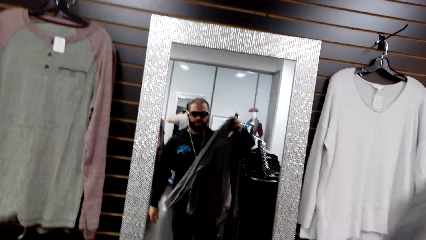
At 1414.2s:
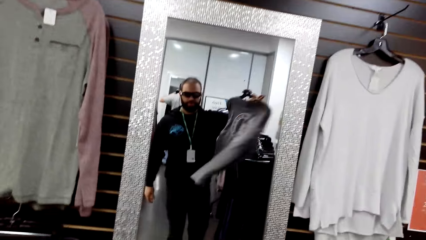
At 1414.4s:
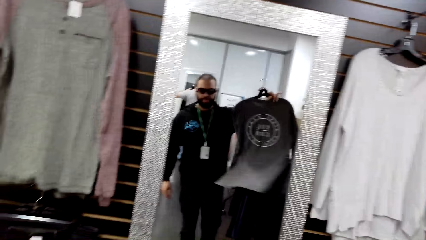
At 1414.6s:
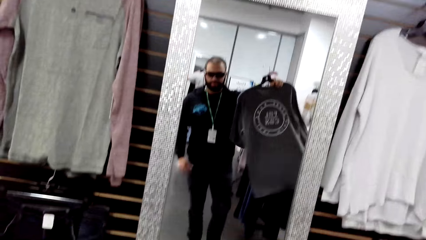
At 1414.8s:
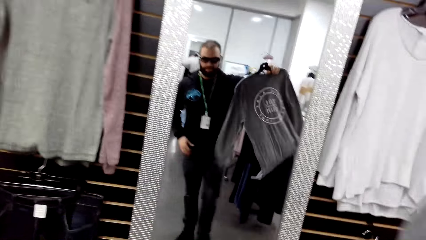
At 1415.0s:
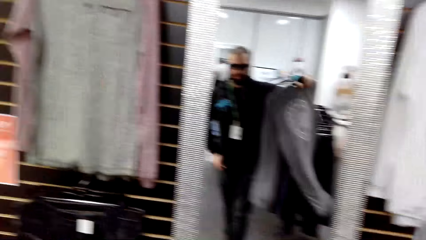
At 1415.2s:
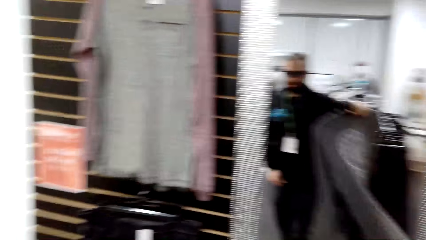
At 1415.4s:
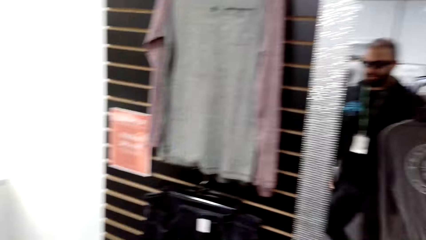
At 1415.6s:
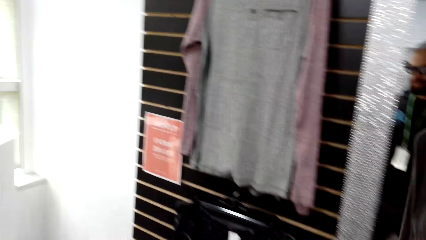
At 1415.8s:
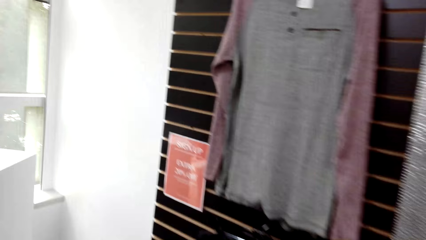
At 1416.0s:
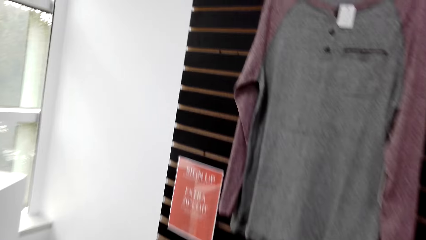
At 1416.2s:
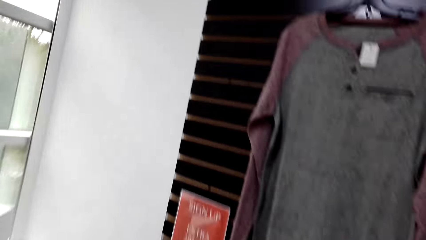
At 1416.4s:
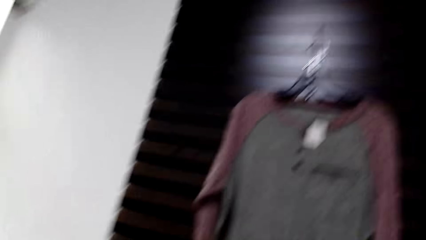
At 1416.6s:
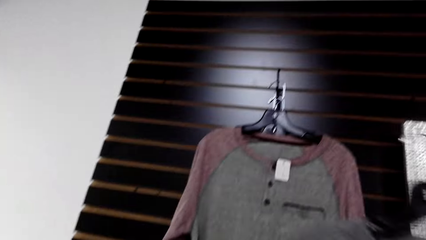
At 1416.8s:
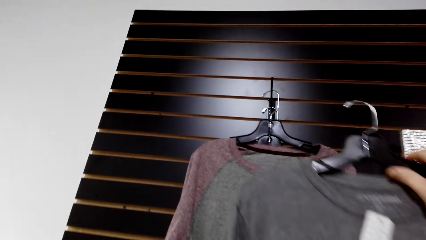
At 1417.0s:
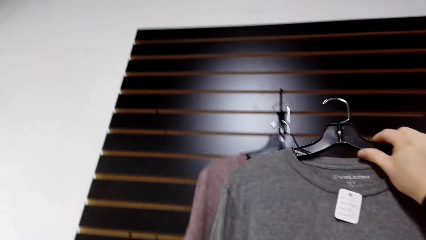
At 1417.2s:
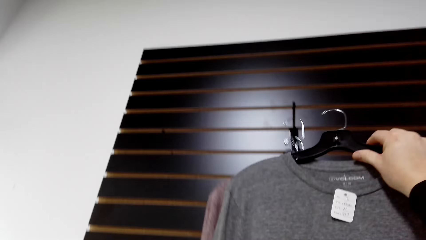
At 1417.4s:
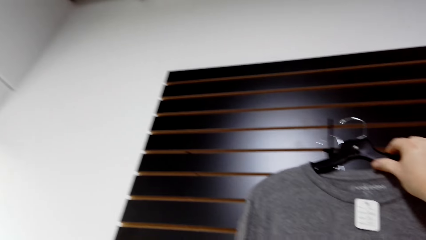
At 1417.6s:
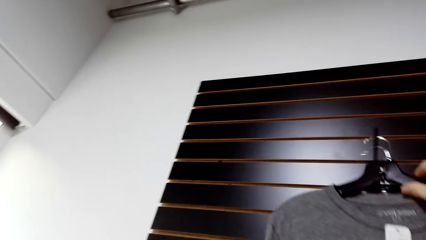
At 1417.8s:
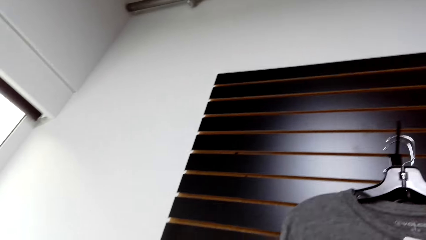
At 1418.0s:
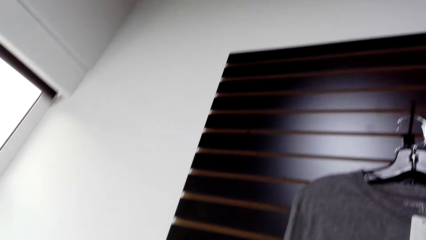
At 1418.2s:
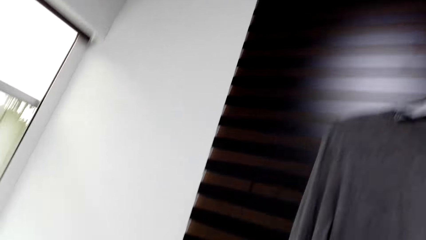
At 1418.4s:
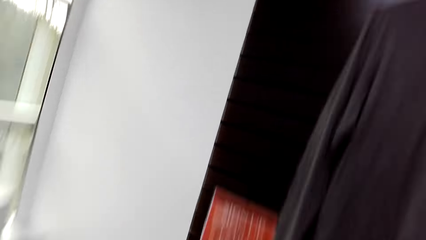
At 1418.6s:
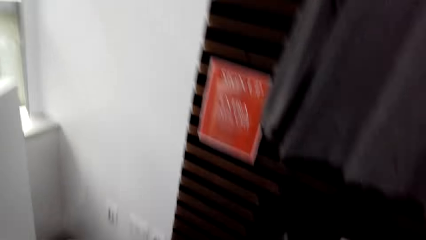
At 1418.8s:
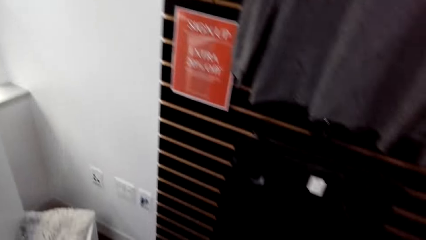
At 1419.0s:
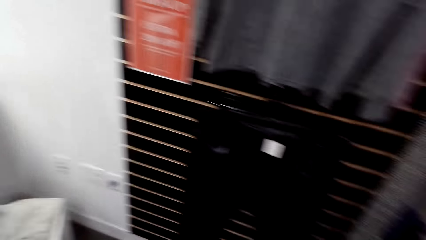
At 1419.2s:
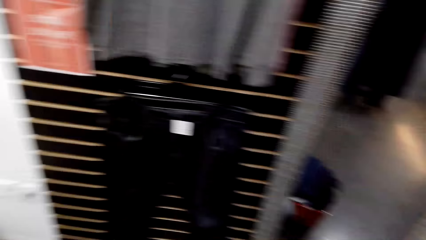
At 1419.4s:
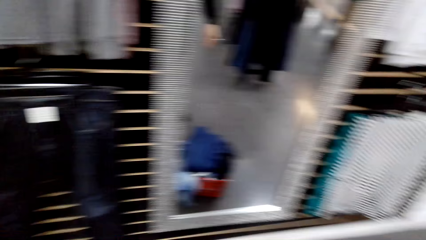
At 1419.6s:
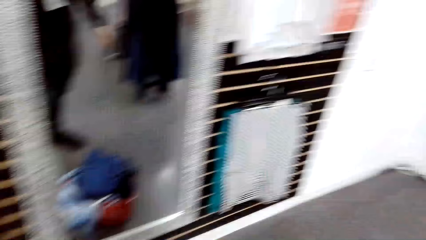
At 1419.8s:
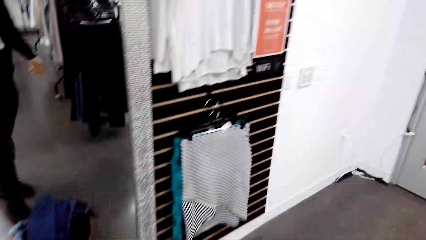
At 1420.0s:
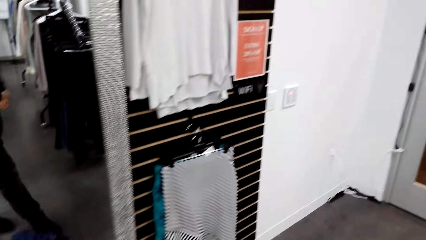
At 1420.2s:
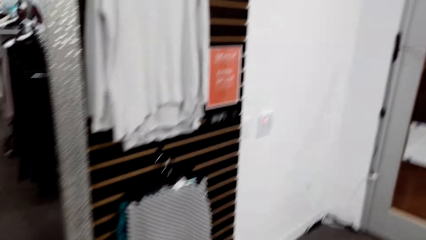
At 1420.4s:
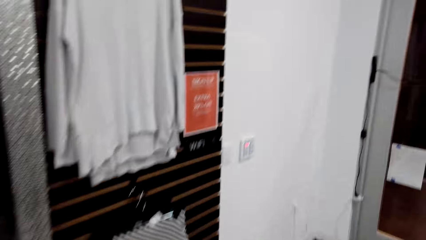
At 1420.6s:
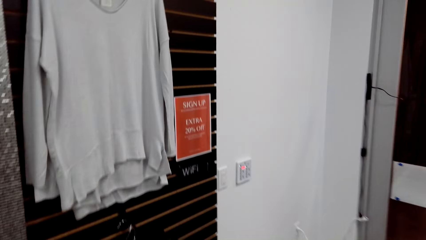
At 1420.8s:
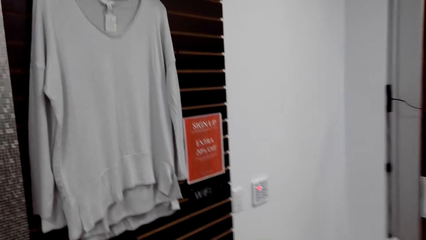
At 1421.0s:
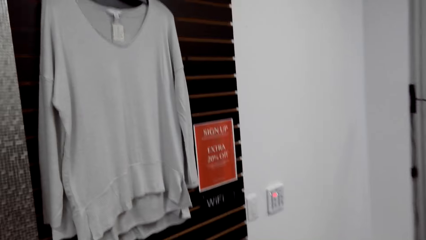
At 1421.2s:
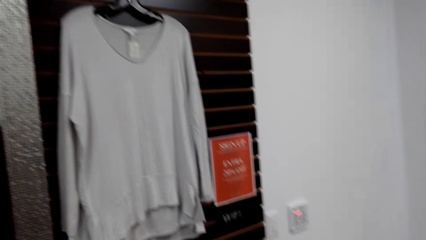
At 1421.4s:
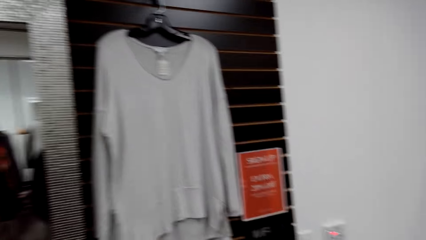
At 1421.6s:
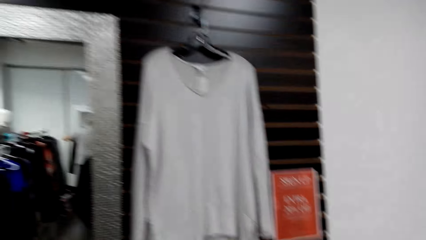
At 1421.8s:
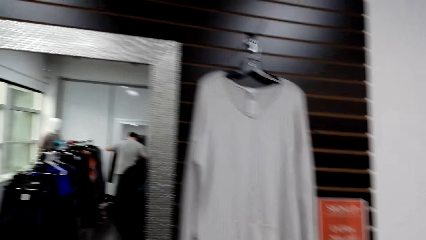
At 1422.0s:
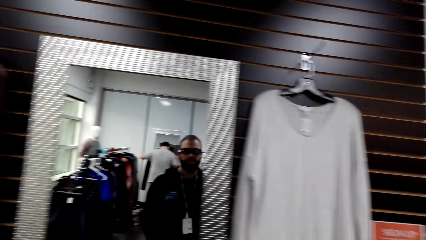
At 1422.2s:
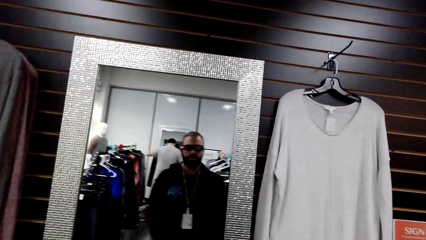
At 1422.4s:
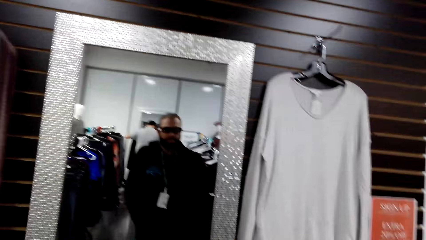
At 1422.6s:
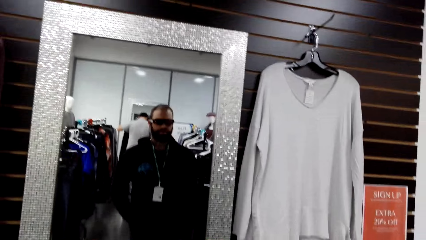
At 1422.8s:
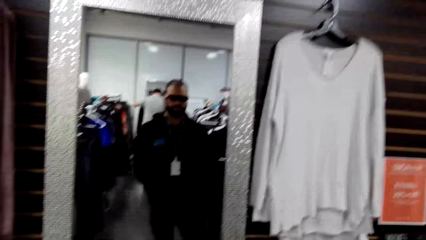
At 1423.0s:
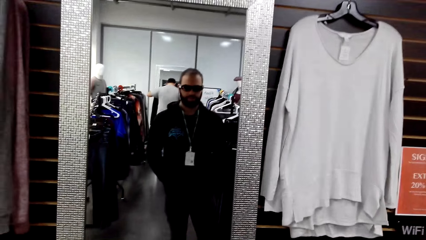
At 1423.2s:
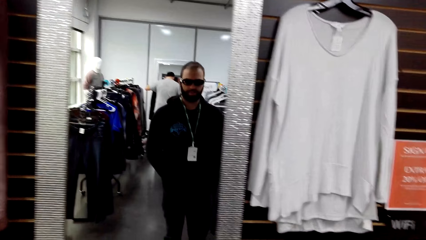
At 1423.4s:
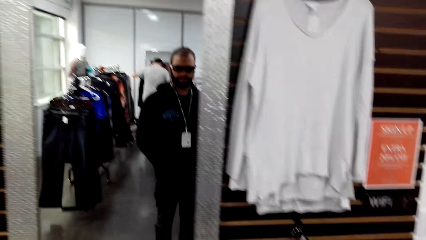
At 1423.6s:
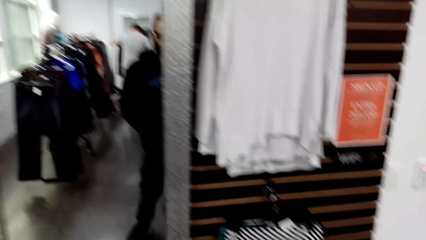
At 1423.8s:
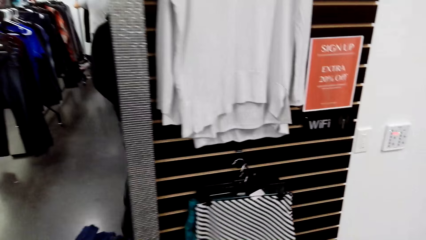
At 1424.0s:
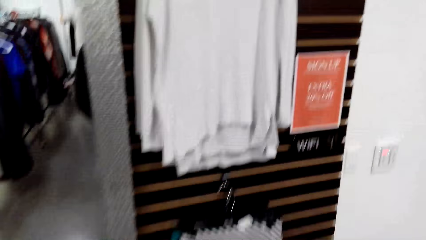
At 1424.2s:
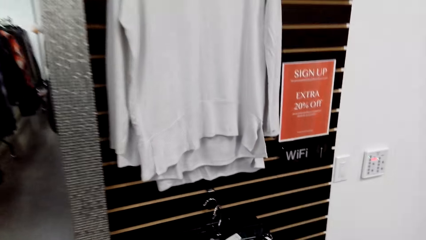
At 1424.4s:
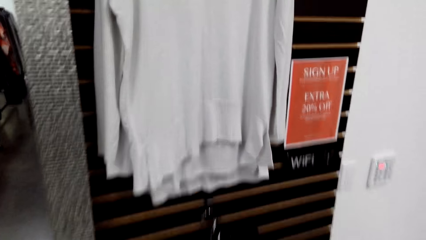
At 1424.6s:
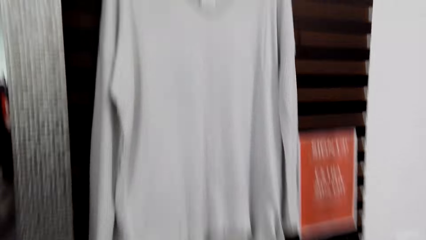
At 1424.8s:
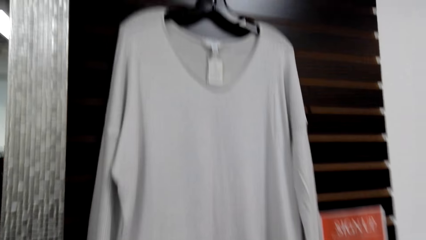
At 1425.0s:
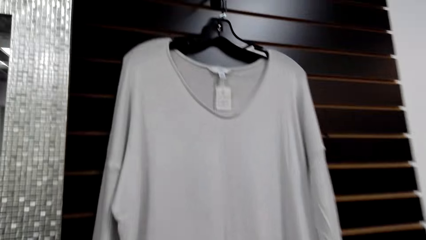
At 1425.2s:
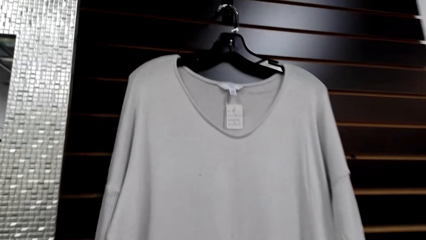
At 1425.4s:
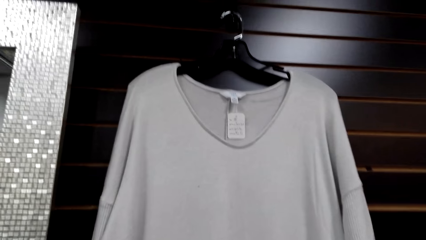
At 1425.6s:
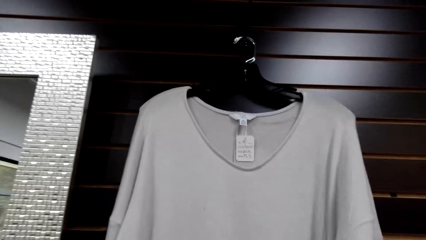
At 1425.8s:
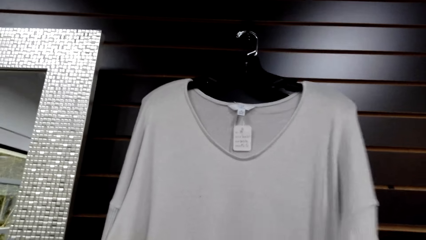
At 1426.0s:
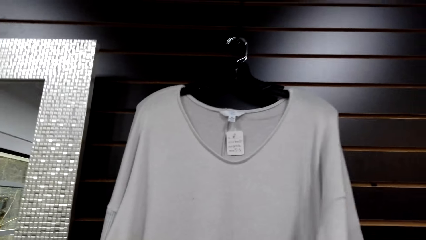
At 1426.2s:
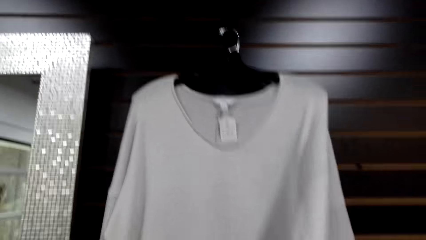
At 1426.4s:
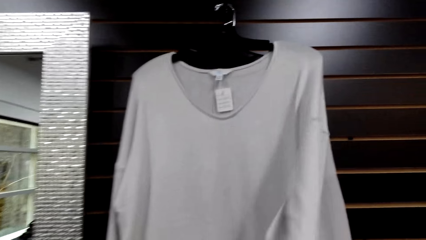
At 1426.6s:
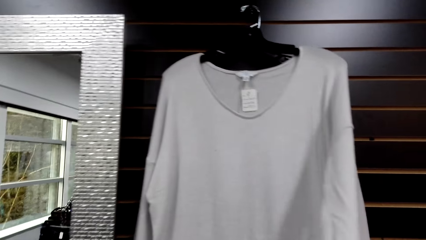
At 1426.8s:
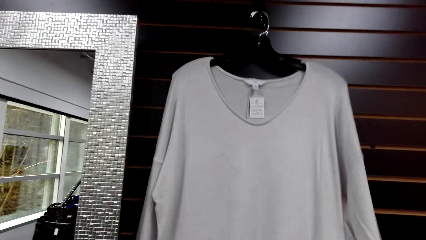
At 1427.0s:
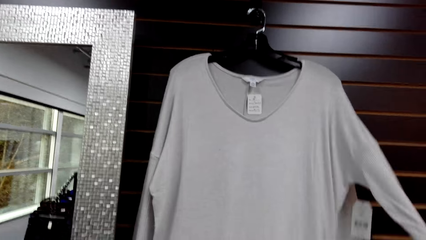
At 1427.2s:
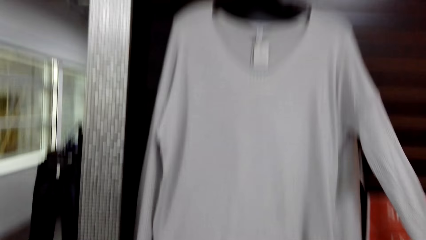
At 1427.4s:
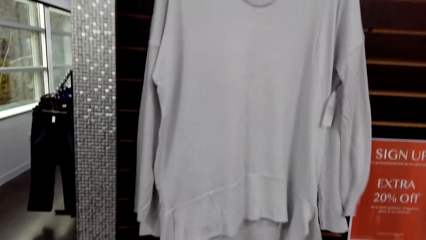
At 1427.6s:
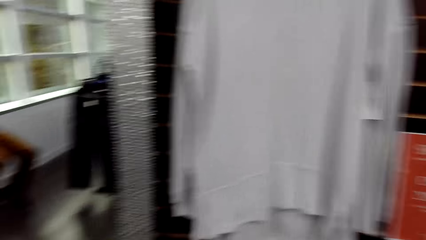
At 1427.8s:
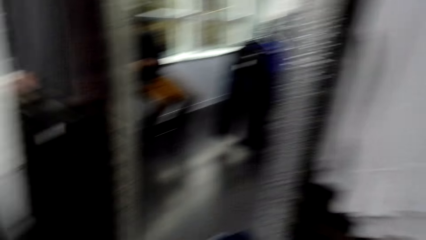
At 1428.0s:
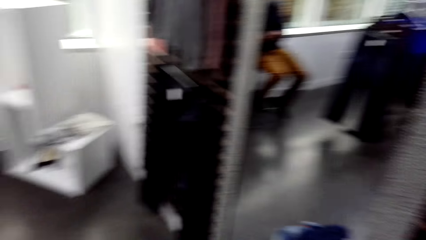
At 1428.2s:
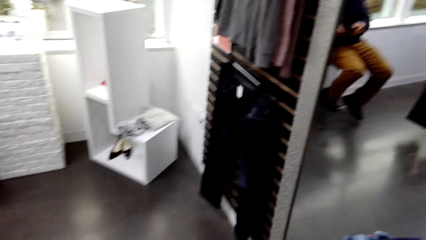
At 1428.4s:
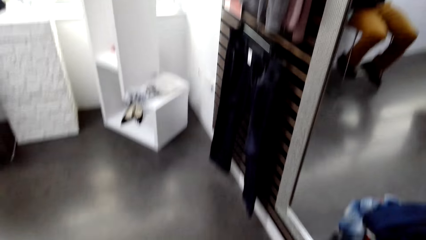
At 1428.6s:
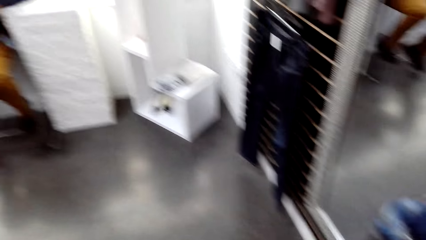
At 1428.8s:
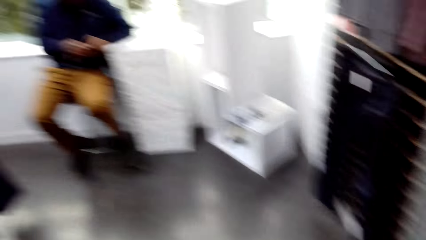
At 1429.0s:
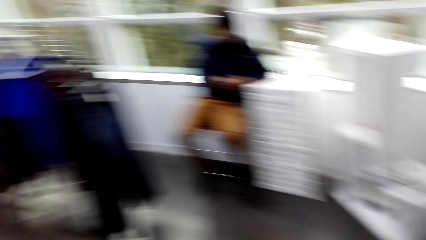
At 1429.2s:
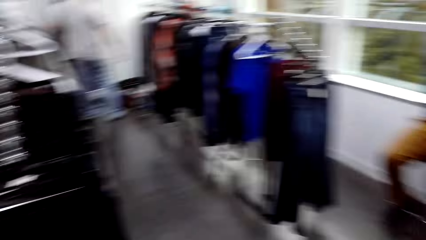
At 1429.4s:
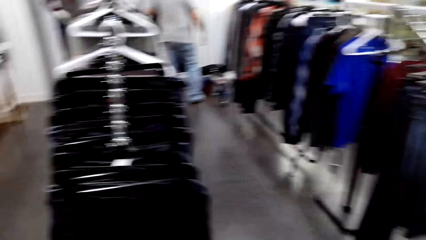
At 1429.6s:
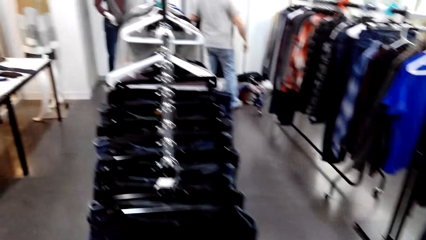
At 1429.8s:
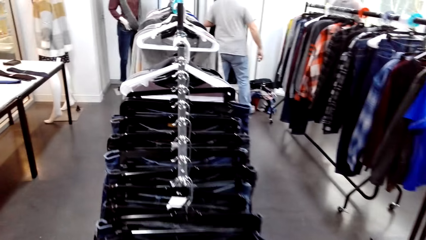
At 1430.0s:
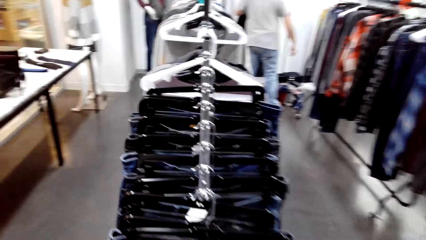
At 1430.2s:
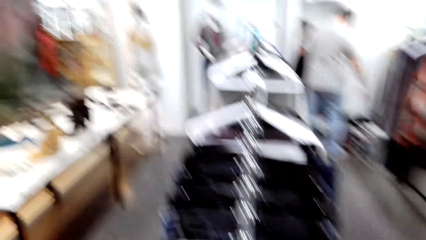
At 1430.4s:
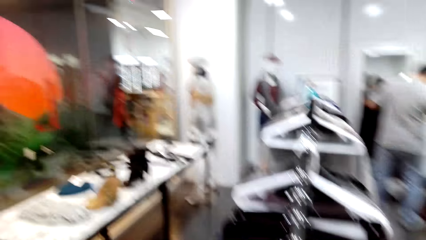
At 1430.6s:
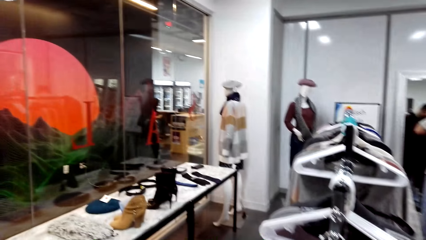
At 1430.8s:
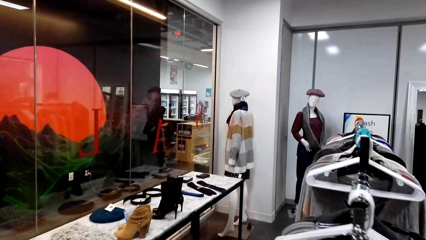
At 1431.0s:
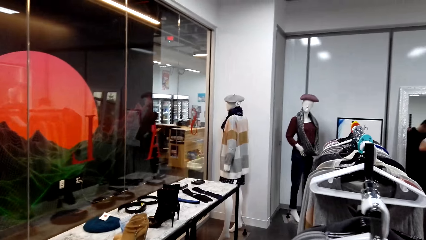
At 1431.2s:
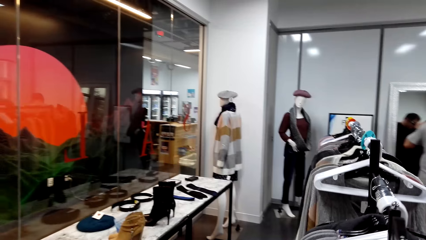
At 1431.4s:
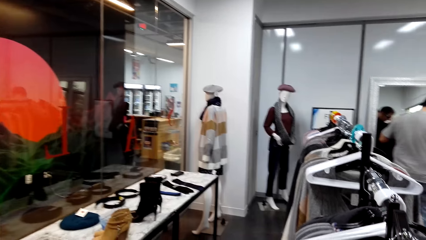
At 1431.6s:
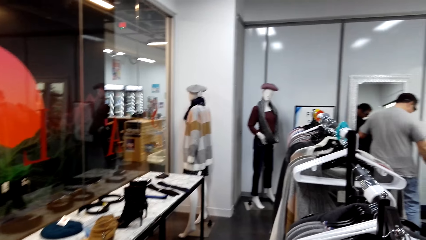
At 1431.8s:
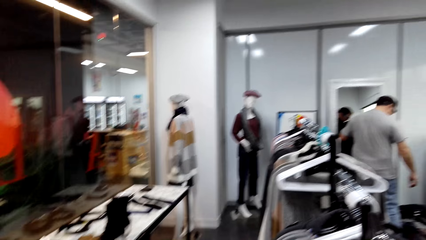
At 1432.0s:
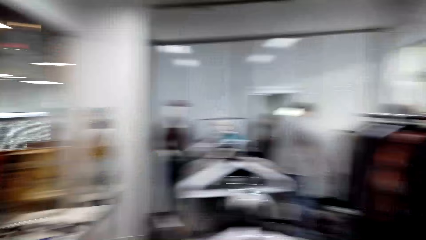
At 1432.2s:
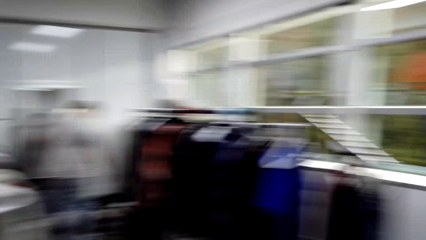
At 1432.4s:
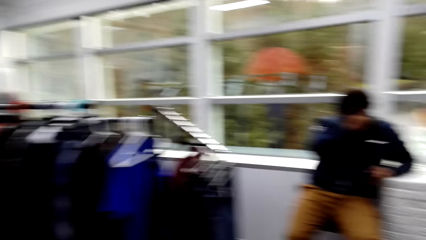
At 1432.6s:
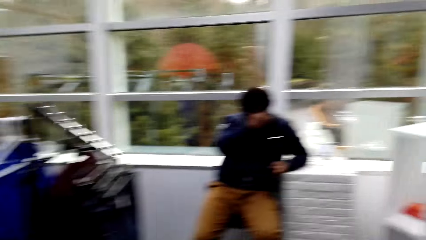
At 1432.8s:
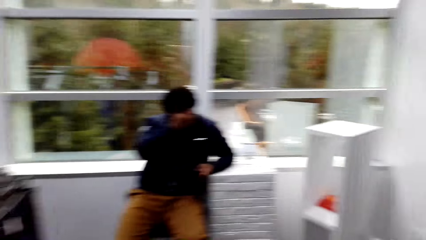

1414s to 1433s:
The camera wearer turns a shirt. They carry the shirt back to a holder. They hang the shirt on the holder. They walk back along the wall. They look around. They stand in front of a mirror. They walk closer to a top hung on the wall. They stretch the top on the wall. They touch a cloth. They walk in the room. A man sits in the room. The camera wearer looks around. Another man stretches clothes on the other end of the boutique. The camera wearer carries trousers from a cloth rack to the mirror.
